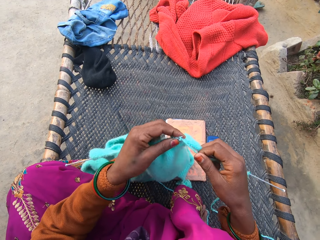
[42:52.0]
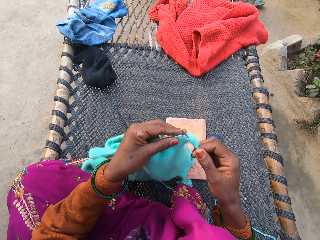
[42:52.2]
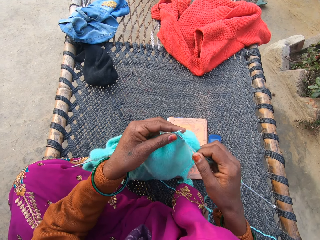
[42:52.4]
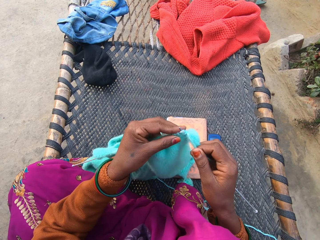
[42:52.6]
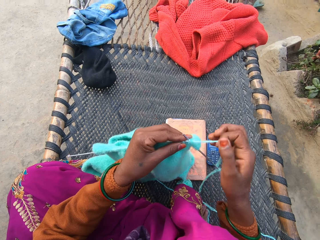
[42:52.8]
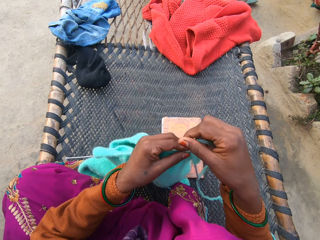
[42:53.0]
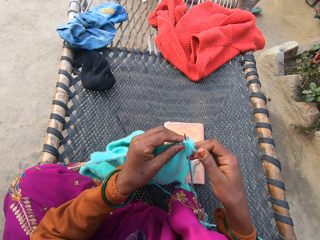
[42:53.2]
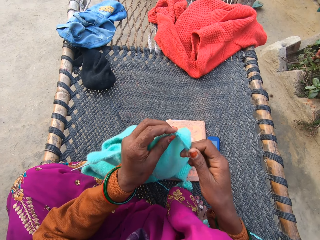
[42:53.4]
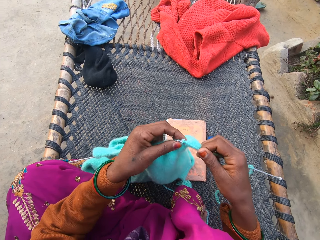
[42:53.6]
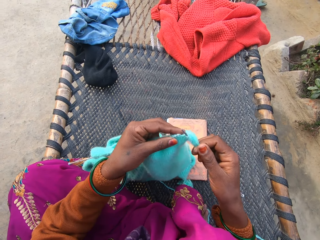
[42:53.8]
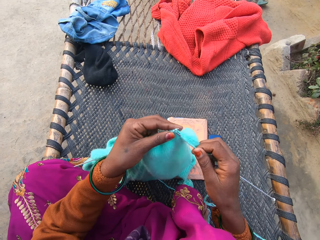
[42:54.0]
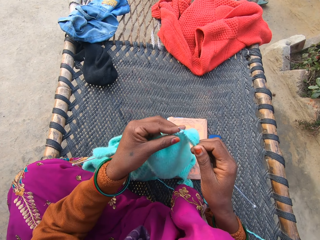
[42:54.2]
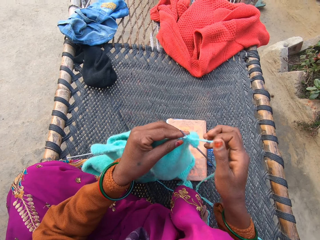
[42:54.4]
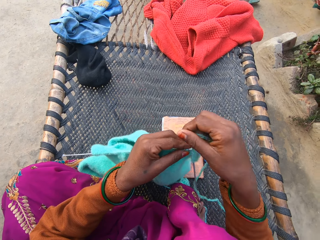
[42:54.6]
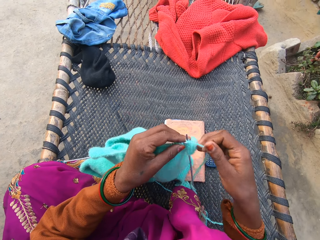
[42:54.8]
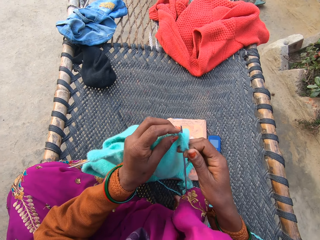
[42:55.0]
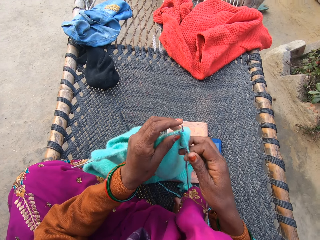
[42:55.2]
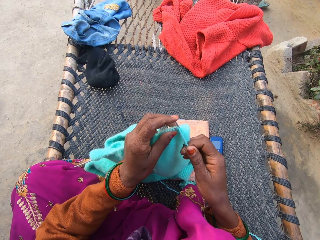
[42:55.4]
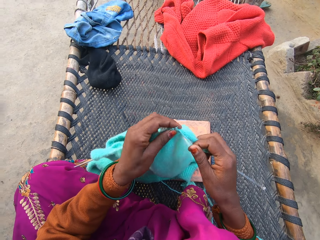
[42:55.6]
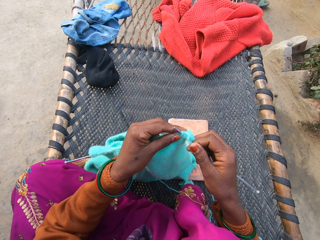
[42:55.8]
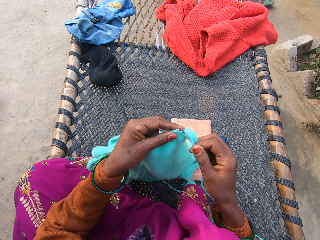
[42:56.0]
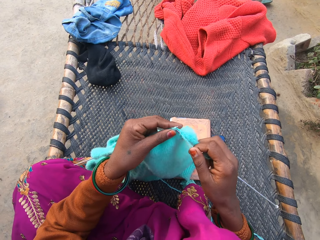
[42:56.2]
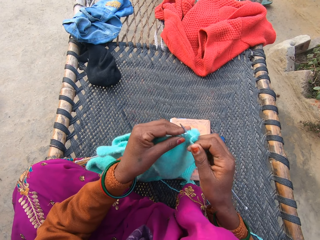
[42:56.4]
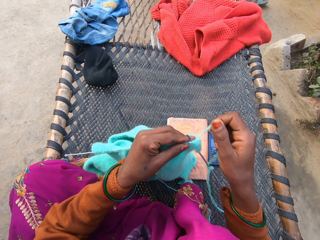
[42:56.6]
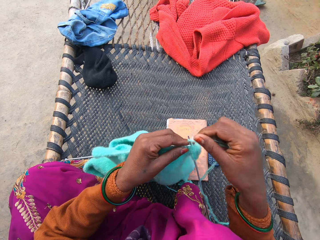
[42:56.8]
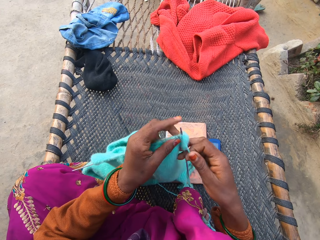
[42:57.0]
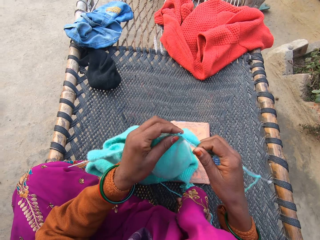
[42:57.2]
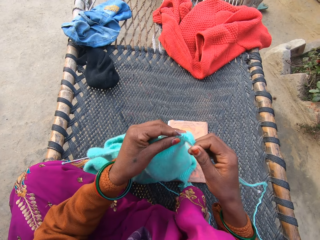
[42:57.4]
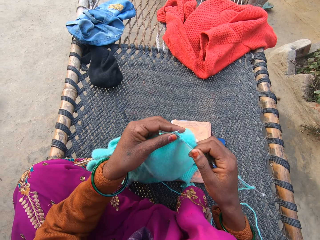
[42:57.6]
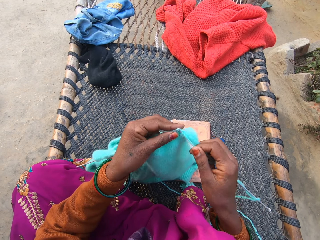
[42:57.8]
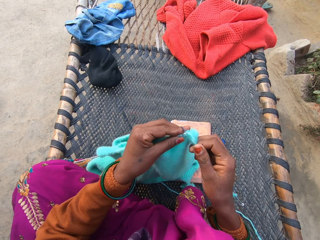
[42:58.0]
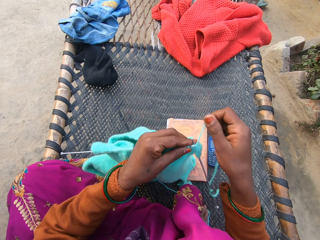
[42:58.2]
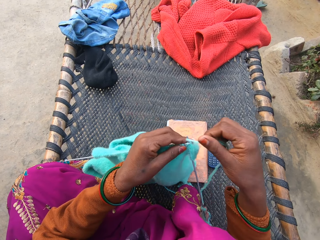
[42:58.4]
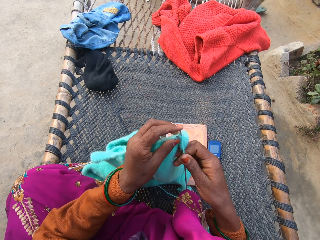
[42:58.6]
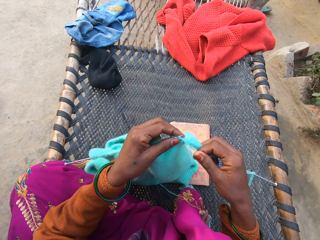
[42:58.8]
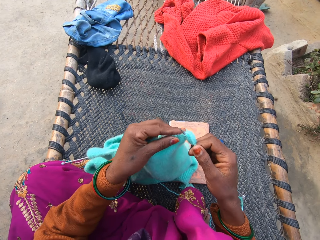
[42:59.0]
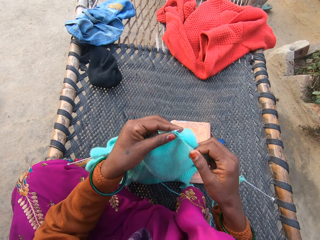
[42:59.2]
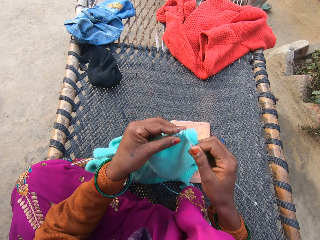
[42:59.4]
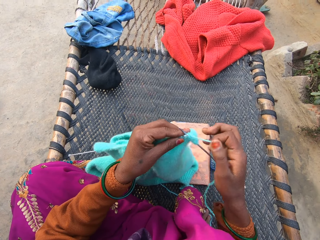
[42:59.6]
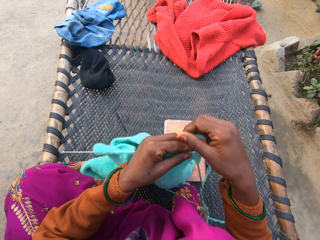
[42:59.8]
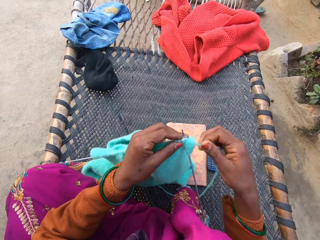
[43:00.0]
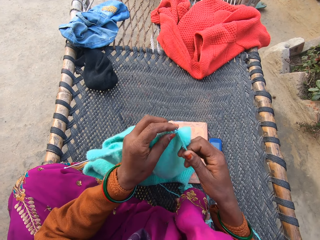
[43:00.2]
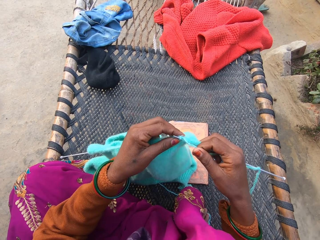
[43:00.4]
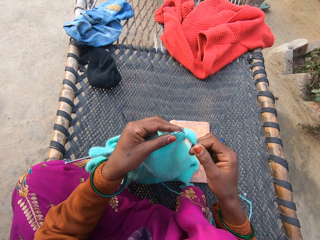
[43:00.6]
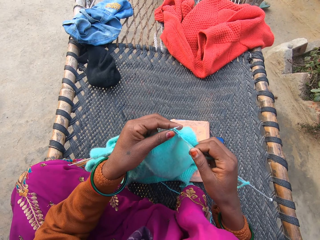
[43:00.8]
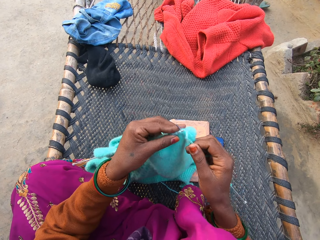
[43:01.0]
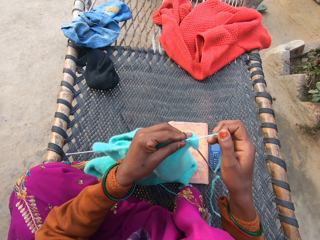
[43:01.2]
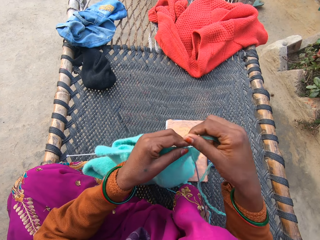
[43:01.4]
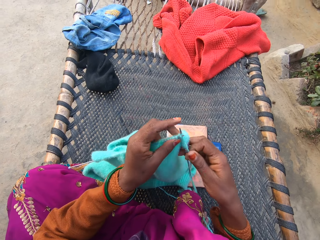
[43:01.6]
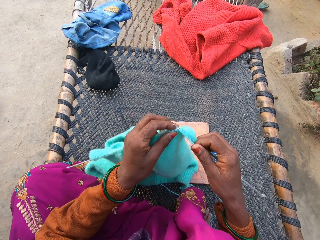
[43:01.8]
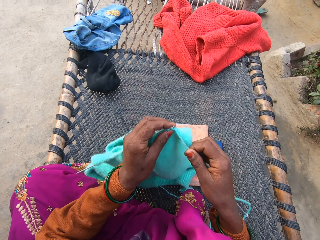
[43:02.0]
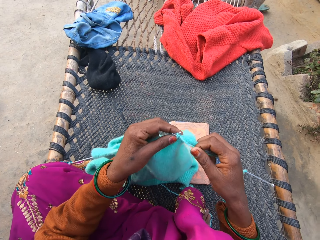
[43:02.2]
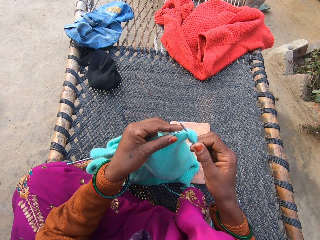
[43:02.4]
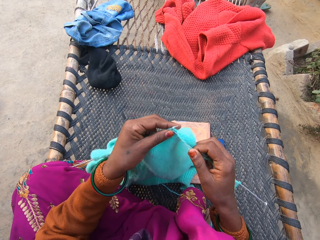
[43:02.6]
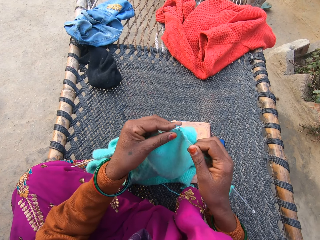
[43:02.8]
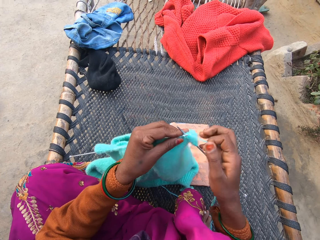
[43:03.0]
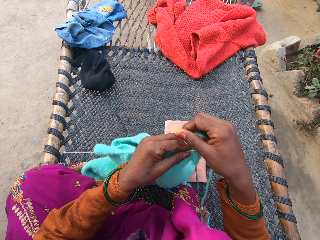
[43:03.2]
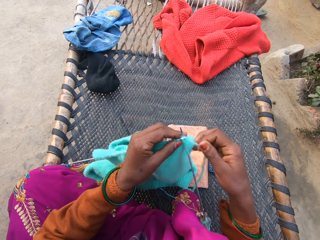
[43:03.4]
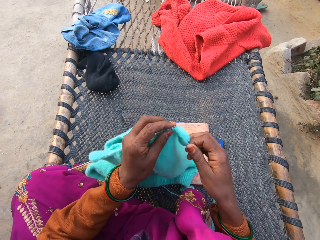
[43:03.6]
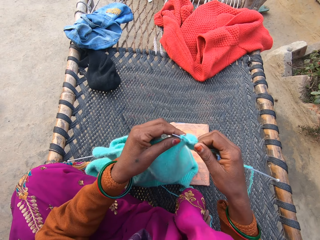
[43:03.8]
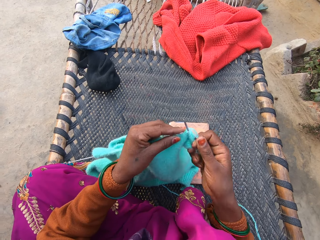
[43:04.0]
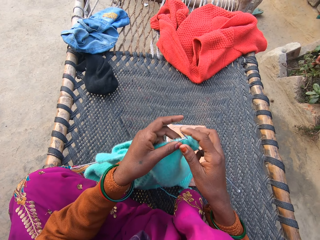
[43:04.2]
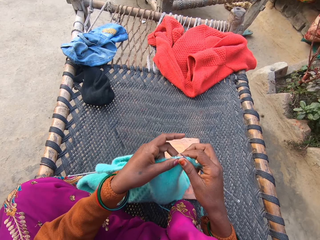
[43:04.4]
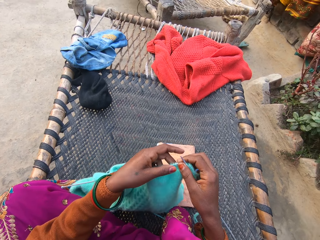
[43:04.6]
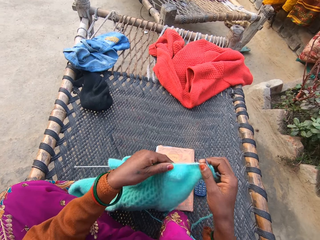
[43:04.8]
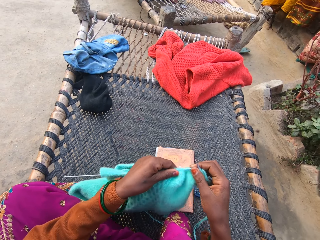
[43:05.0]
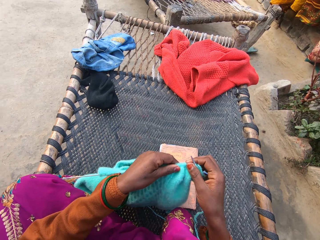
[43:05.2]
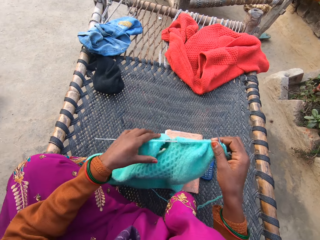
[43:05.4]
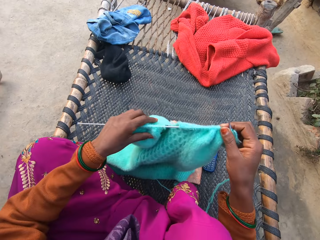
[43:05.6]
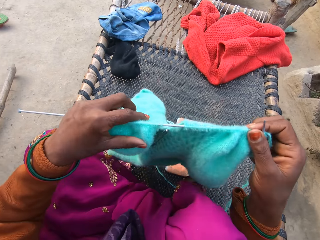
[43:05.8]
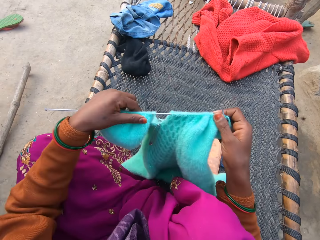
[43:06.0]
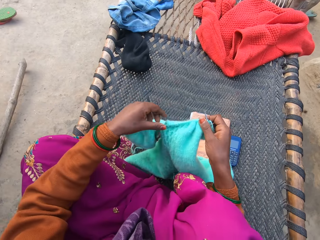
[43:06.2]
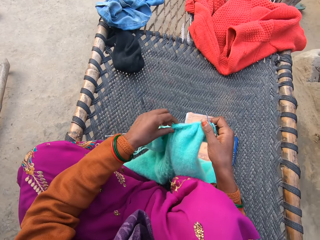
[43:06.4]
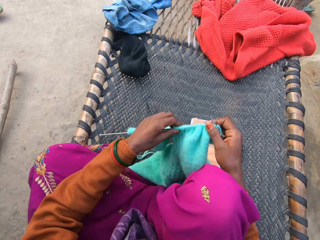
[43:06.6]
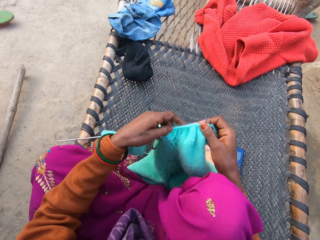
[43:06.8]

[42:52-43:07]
The camera wearer rolls the thread around the crochet and sews the sweater. They roll the thread around the crochet and sew the sweater. They roll the thread around the crochet and sew the sweater. They roll the thread around the crochet and sew the sweater. They roll the thread around the crochet and sew the sweater. They roll the thread around the crochet and sew the sweater. They roll the thread around the crochet and sew the sweater. They roll the thread around the crochet and sew the sweater. They hold the sweater.

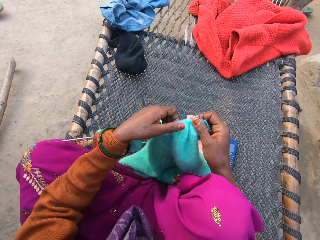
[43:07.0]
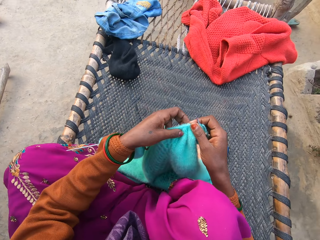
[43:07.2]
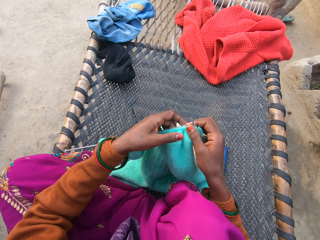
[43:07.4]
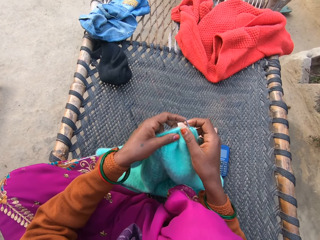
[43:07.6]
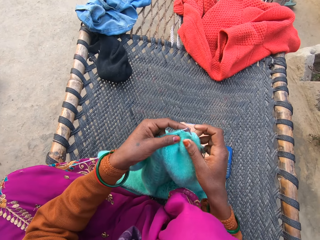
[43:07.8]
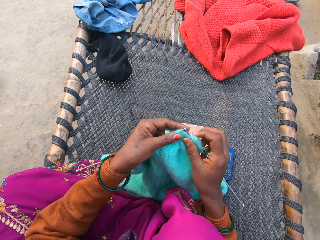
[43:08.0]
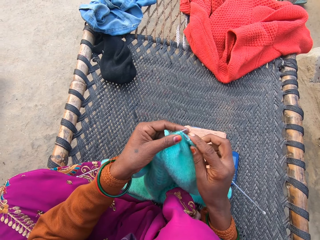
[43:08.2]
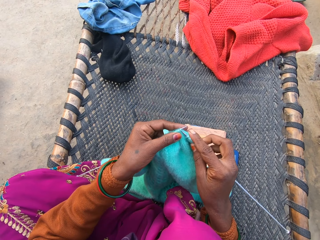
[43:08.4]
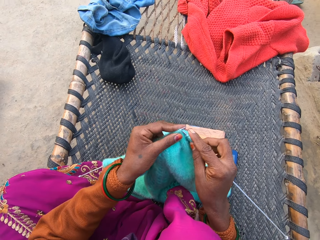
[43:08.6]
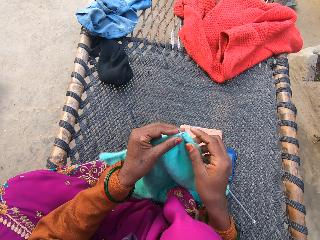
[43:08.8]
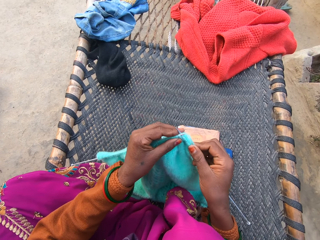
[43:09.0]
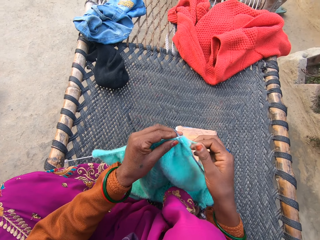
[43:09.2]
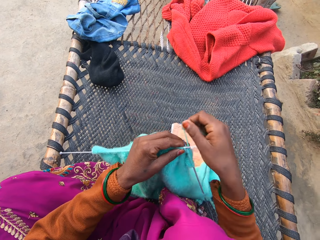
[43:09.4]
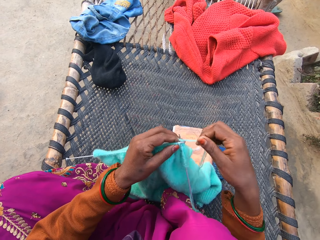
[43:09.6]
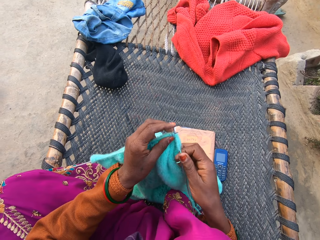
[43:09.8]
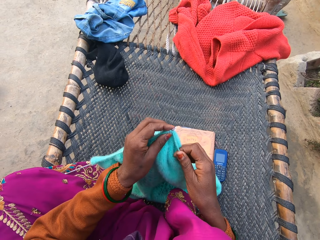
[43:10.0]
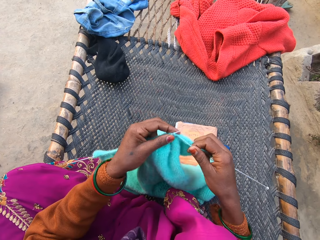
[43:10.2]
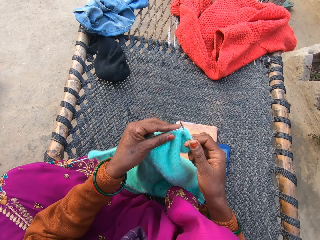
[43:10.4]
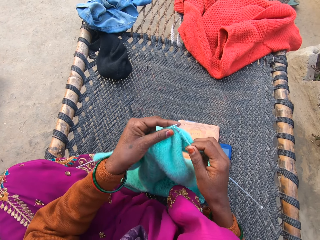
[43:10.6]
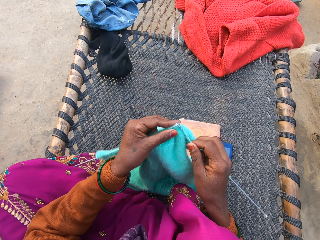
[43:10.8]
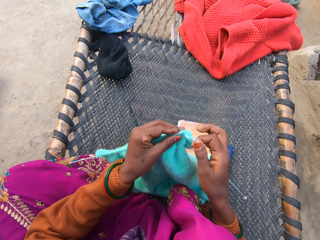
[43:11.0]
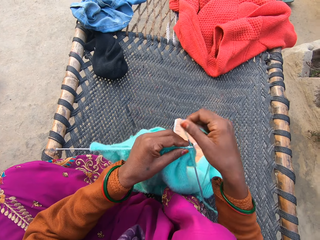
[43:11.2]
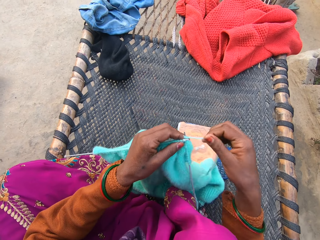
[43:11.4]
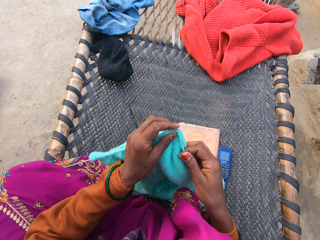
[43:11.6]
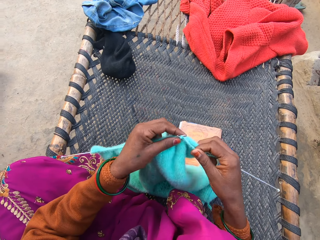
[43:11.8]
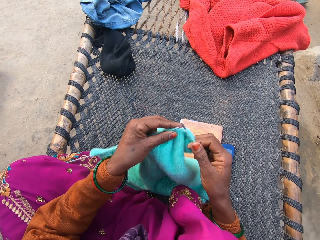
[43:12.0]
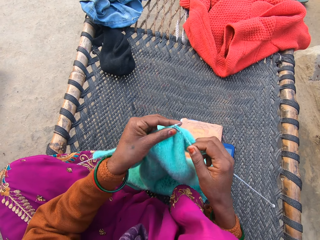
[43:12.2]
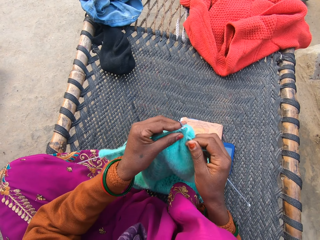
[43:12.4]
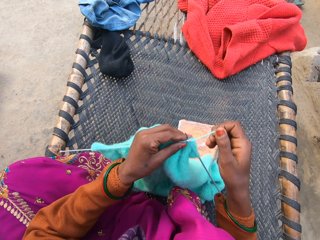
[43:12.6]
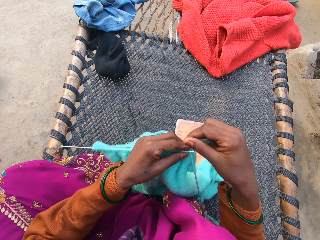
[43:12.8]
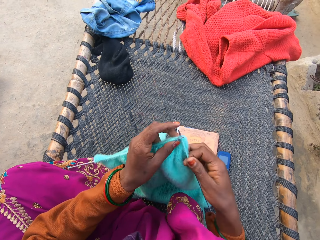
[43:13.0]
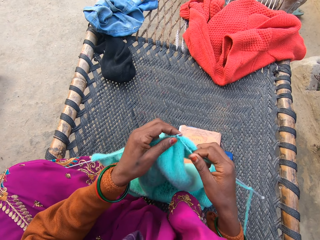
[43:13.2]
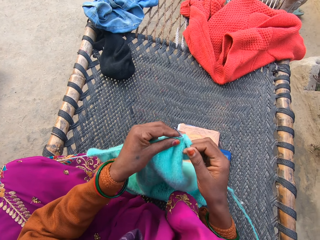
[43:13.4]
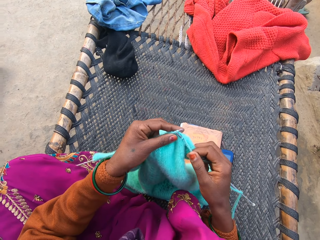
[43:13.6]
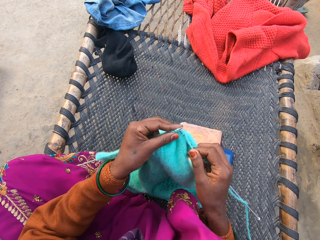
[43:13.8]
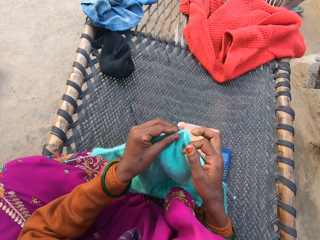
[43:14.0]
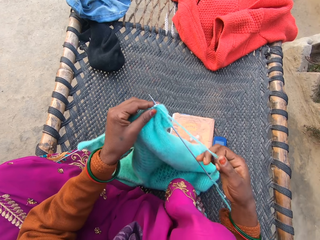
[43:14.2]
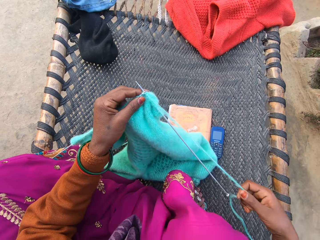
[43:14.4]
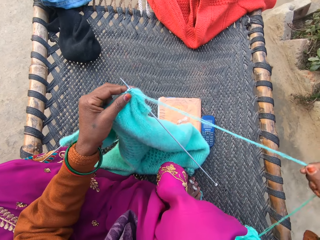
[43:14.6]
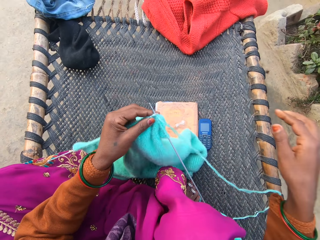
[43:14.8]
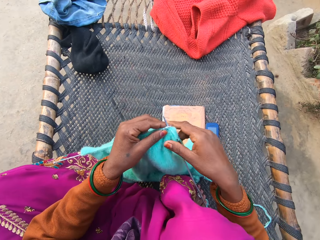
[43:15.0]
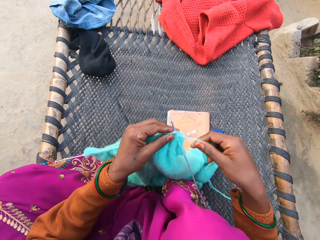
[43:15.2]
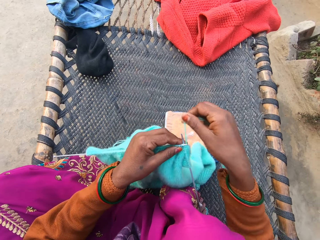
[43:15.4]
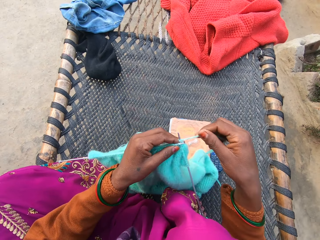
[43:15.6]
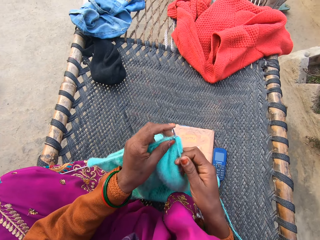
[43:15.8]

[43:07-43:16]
The camera wearer sews the sweater. They roll the thread around the crochet and sew the sweater. They roll the thread around the crochet and sew the sweater. They roll the thread around the crochet and sew the sweater. They straighten the thread. They roll the thread around the crochet.
